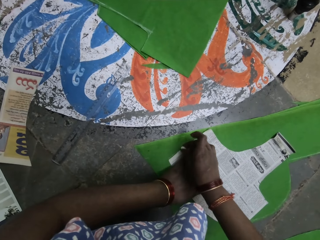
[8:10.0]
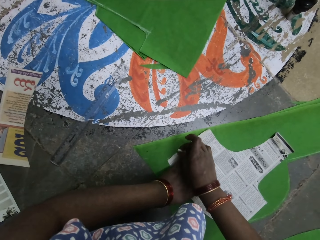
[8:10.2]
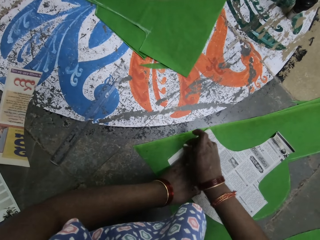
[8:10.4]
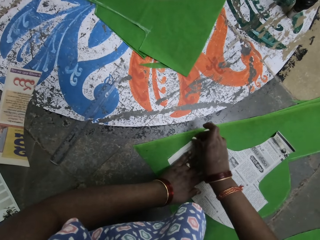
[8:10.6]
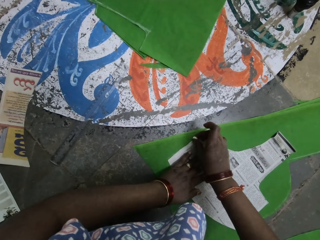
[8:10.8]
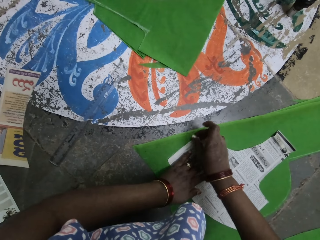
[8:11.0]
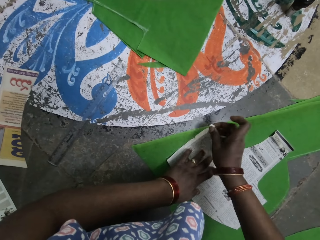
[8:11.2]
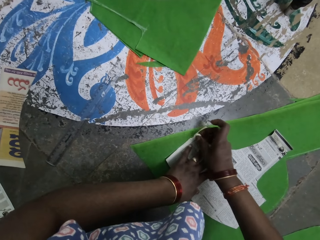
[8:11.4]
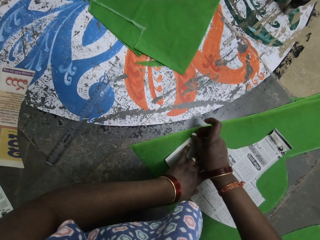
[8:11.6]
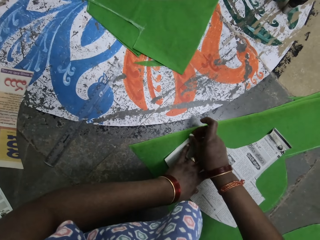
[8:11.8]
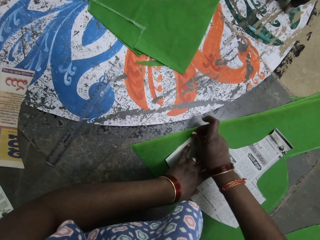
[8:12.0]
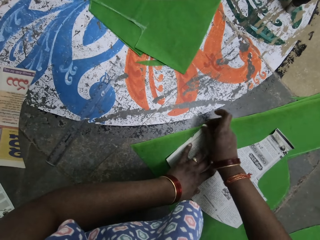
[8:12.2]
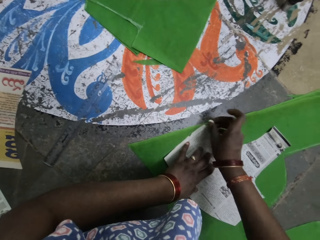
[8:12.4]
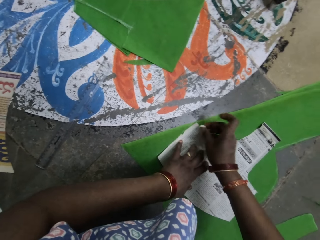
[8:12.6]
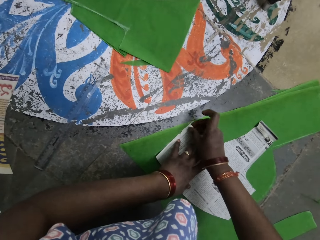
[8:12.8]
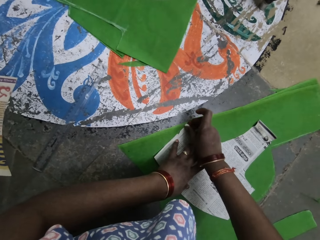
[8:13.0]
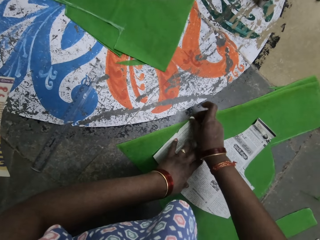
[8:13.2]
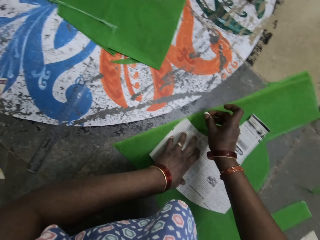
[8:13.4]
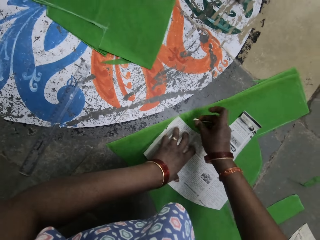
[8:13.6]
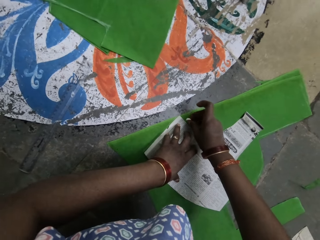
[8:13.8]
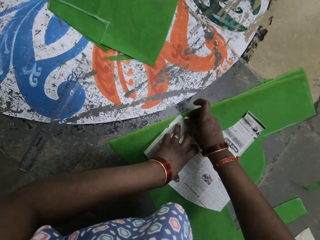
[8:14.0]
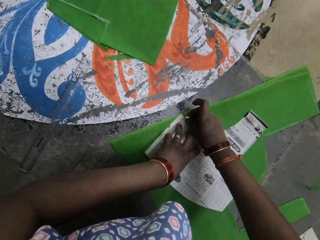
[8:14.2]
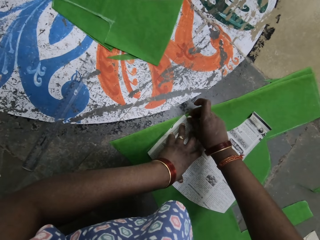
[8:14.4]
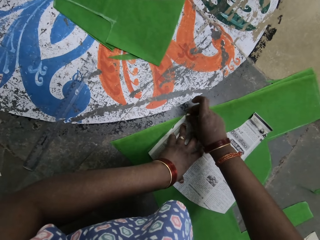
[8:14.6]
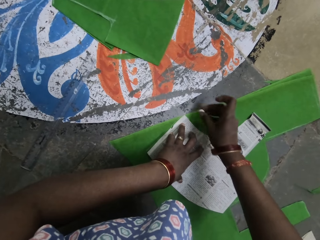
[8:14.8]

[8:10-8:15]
The camera wearer draws on the piece of cloth with a piece of chalk.

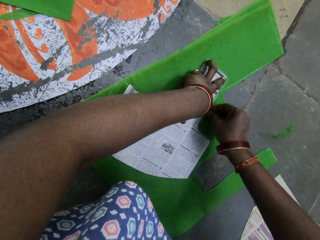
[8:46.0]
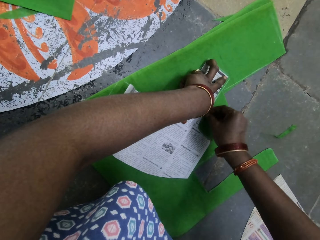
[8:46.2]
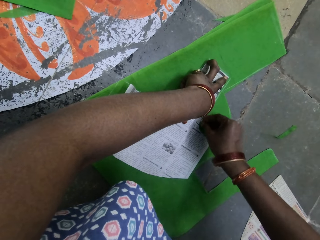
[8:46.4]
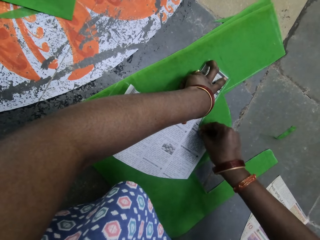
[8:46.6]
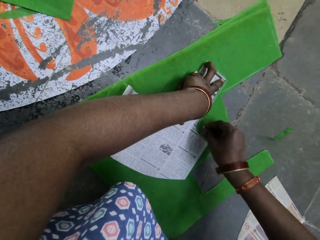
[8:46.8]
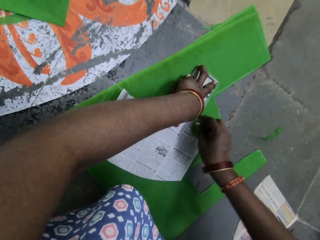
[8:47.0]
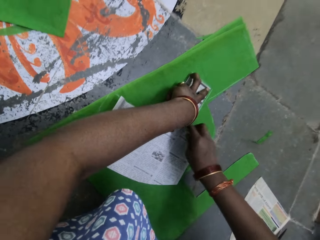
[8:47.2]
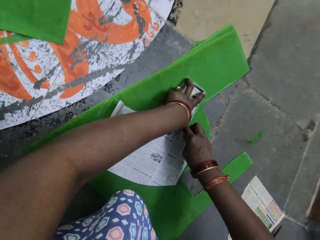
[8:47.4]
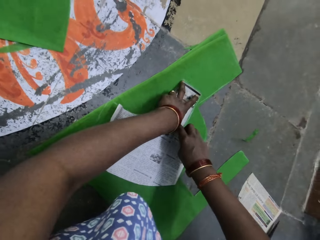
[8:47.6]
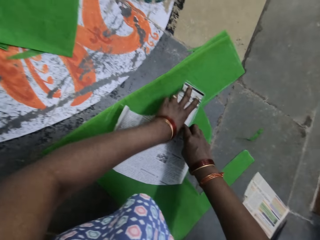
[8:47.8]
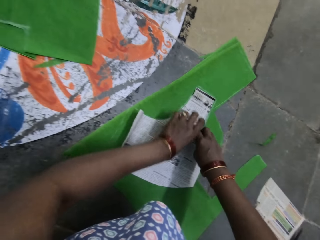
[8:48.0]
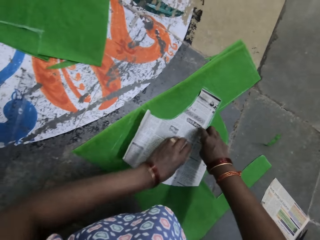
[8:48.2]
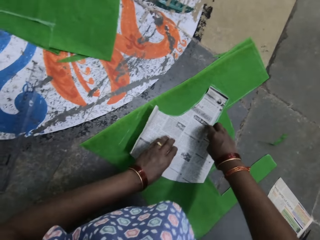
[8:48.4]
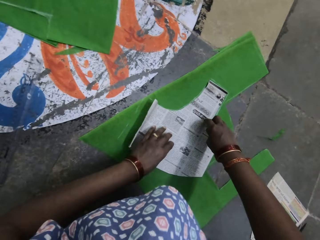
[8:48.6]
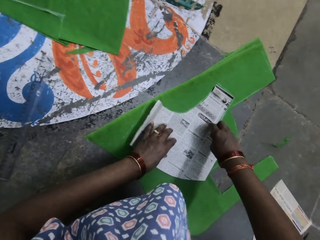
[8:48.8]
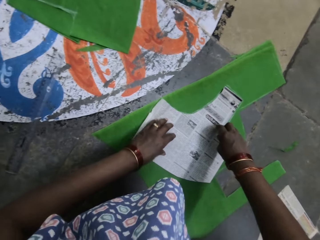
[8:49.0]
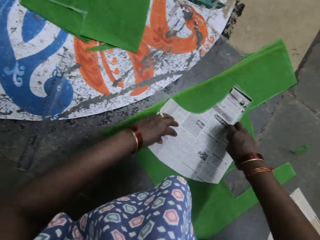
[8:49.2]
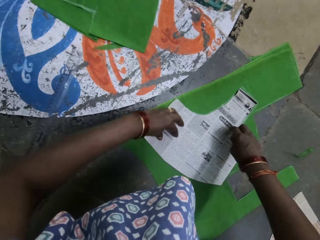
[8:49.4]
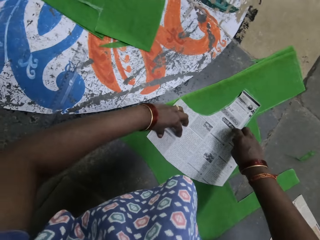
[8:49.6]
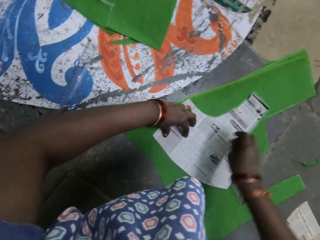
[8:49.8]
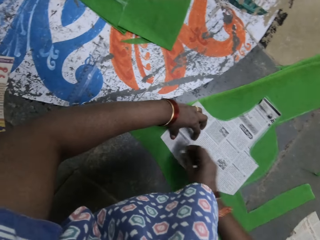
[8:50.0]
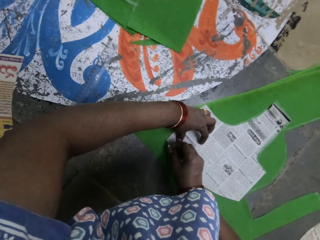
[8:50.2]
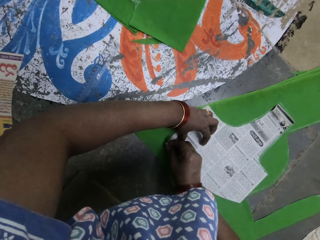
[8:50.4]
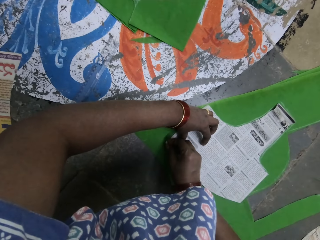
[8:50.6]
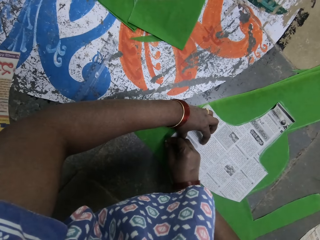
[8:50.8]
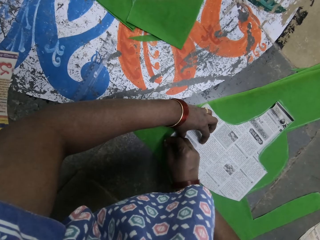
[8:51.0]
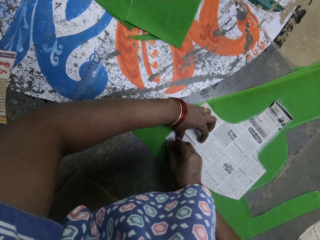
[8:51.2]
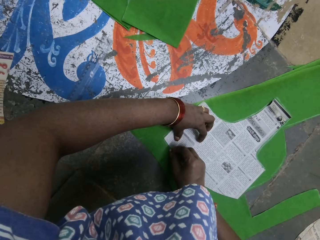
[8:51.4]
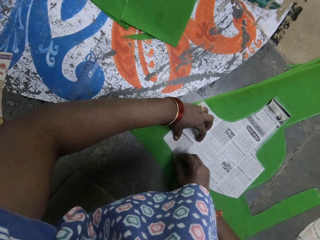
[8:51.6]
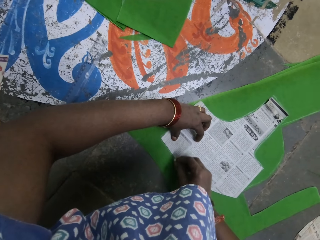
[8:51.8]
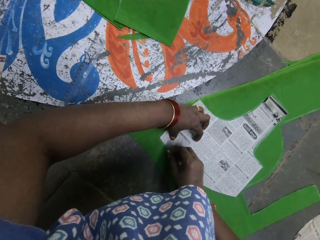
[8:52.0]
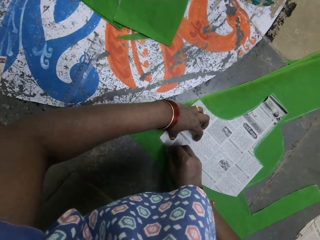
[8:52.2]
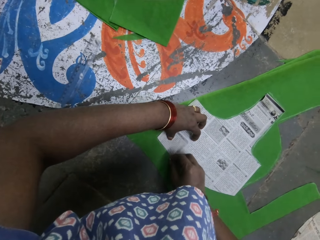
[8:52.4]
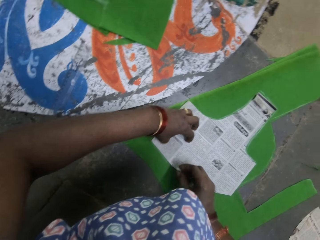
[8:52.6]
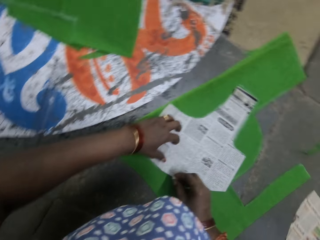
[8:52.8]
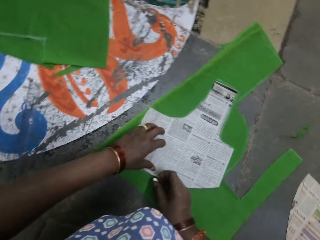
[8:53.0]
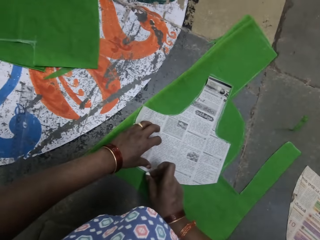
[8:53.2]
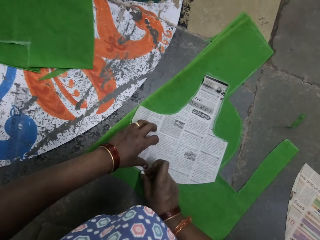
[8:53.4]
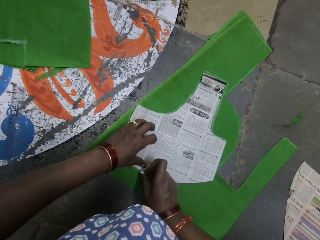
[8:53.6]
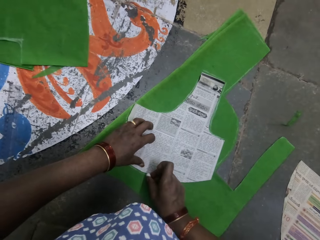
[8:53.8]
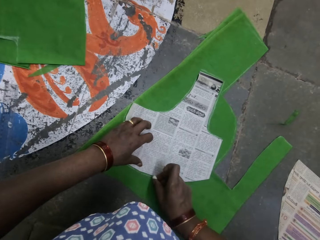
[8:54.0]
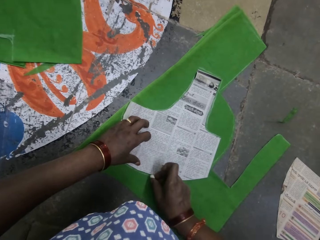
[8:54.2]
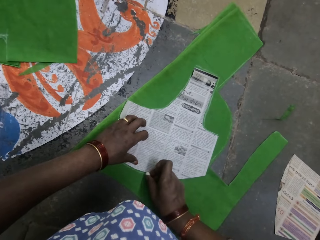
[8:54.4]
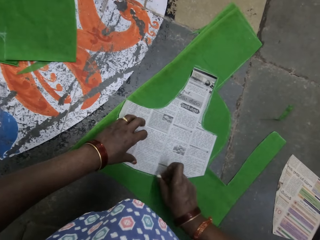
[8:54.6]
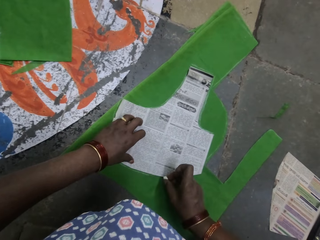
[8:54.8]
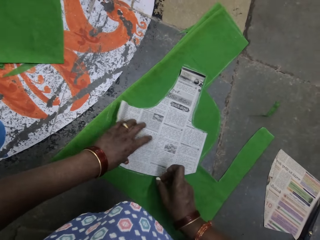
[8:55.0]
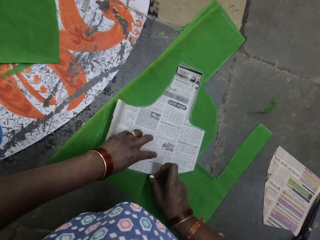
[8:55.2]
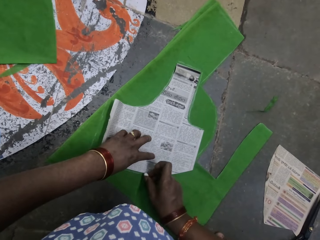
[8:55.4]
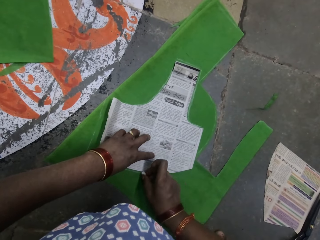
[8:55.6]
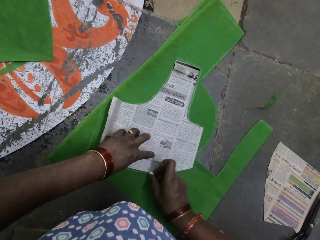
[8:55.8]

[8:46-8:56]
The camera wearer holds the piece of paper on the piece of cloth on the floor. They draw on the piece of cloth with a piece of chalk.

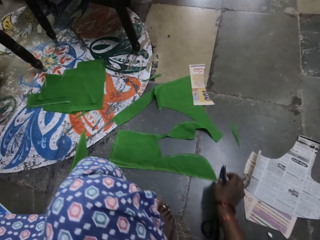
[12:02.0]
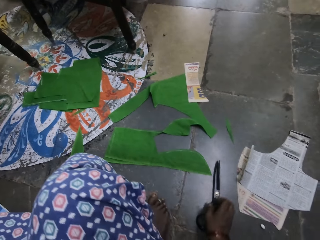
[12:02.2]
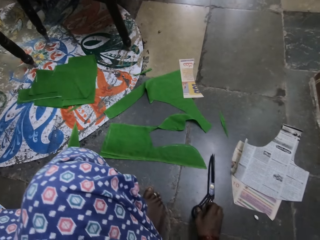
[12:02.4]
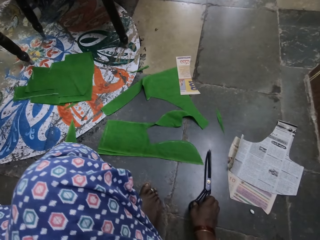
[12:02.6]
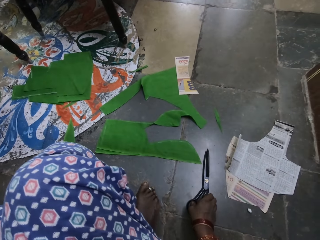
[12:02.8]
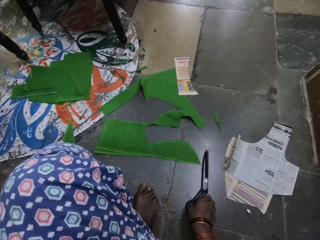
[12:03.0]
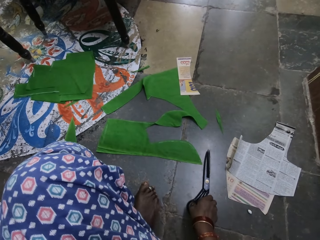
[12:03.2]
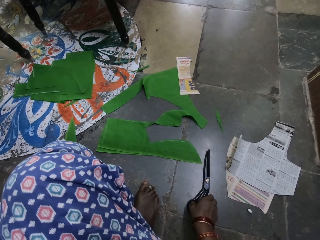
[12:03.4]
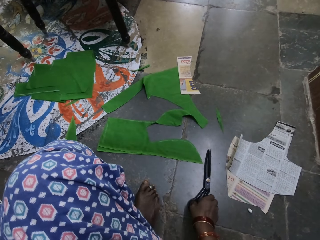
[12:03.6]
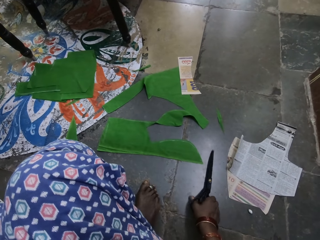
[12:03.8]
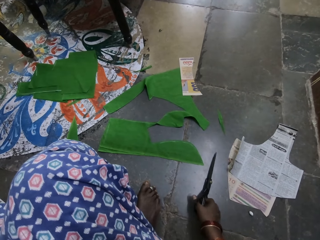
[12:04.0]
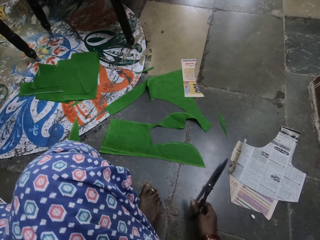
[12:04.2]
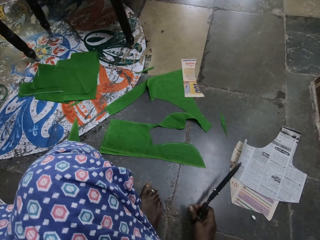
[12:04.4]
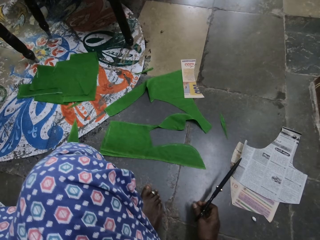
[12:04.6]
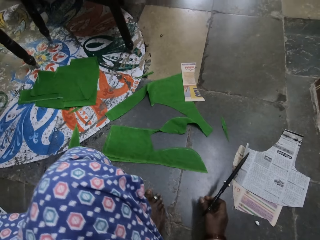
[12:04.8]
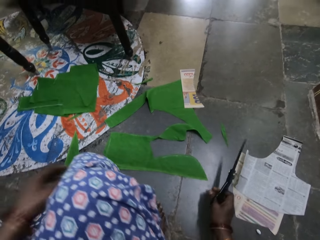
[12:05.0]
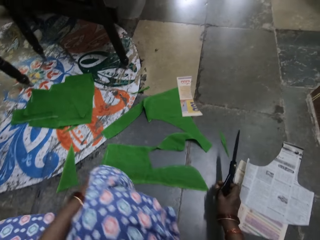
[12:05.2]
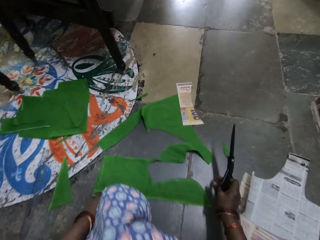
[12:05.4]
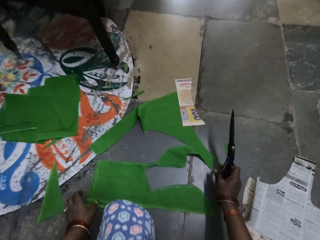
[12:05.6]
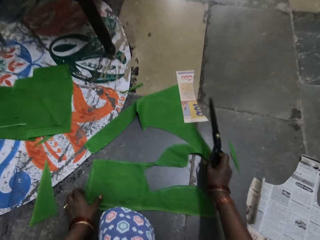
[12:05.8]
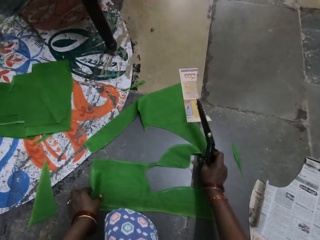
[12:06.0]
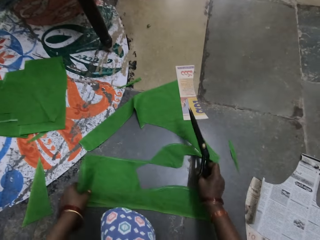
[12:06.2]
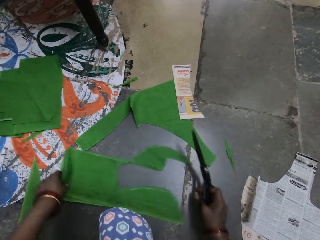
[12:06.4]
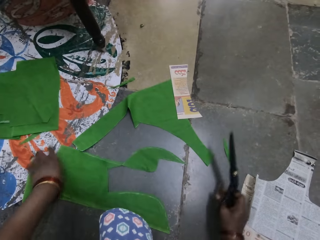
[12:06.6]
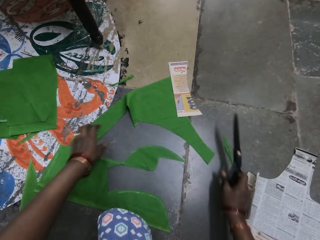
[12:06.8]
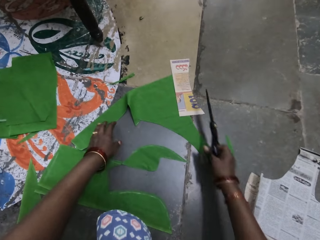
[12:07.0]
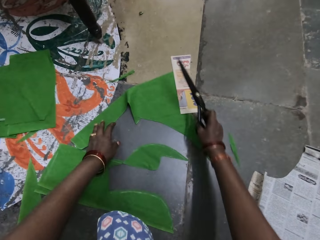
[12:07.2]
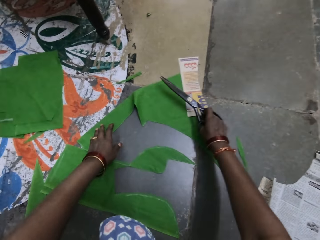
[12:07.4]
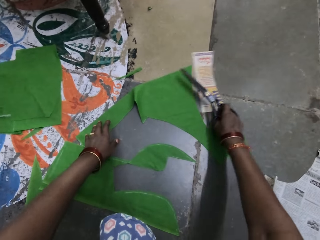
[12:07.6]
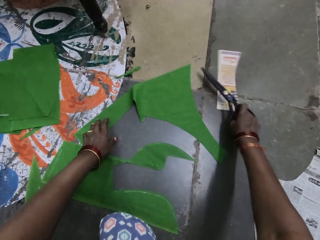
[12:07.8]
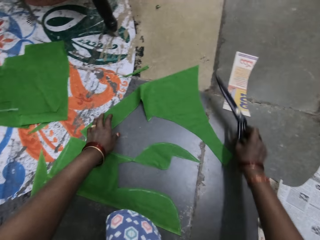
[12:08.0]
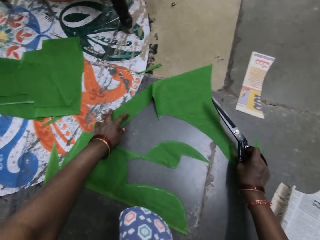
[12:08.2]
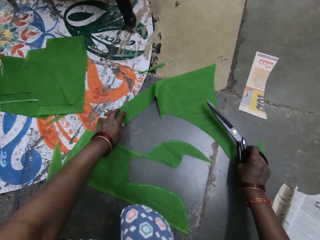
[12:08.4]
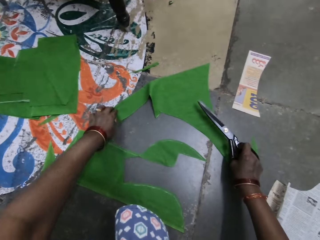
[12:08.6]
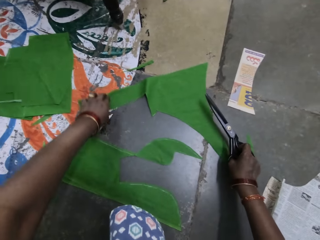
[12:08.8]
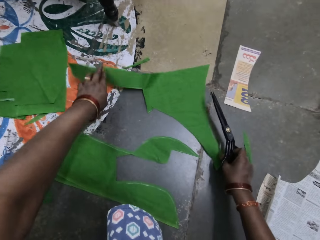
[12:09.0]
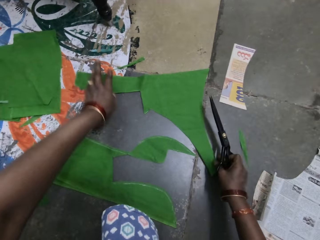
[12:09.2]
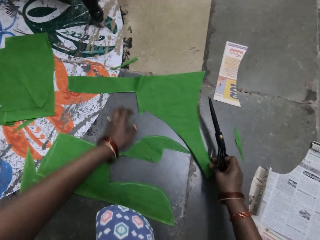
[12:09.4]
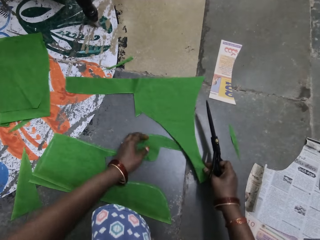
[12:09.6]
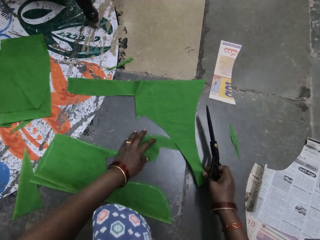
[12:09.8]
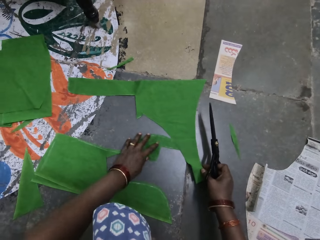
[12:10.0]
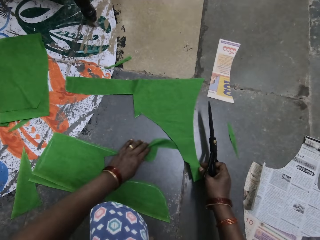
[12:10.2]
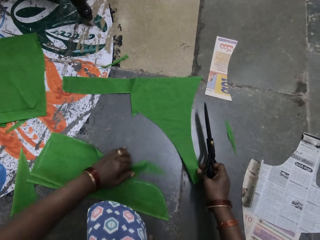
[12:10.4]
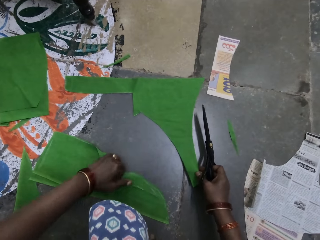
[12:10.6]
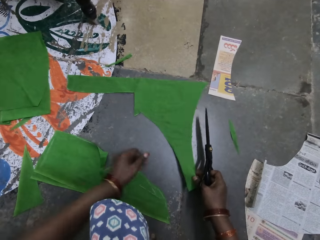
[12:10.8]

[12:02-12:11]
The camera wearer picks up the scissors. They move a piece of cloth on the floor, move a paper, lift the cloth, and drop the paper.
